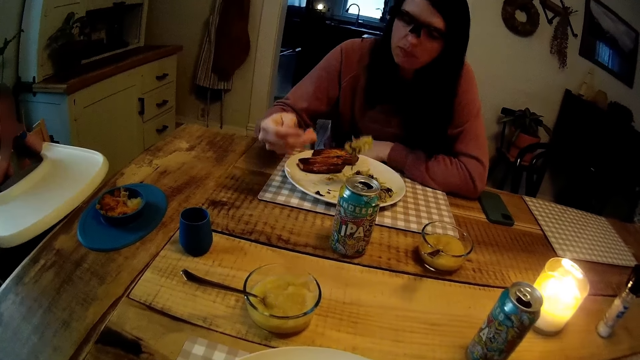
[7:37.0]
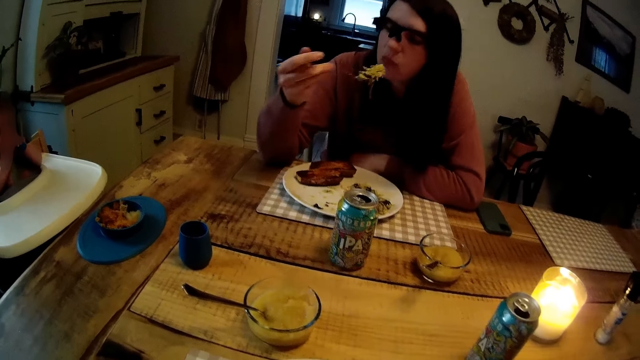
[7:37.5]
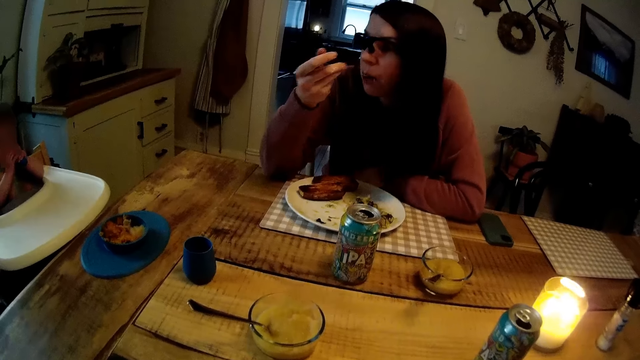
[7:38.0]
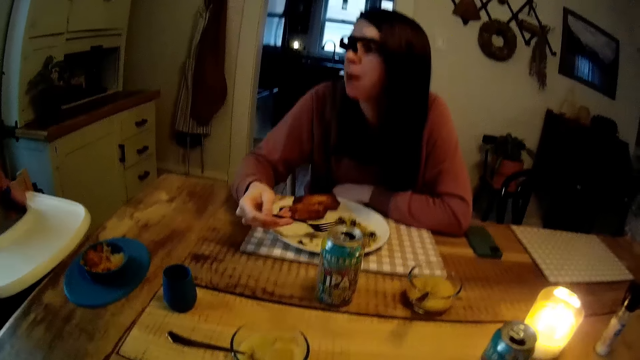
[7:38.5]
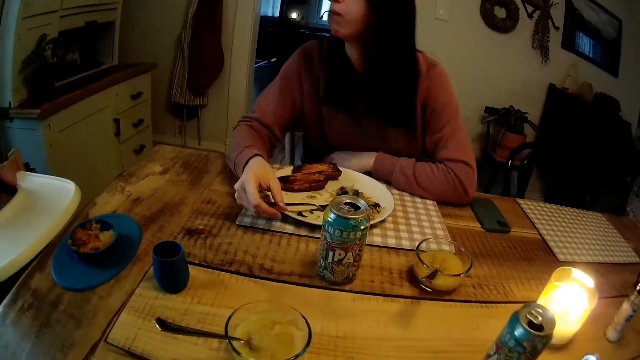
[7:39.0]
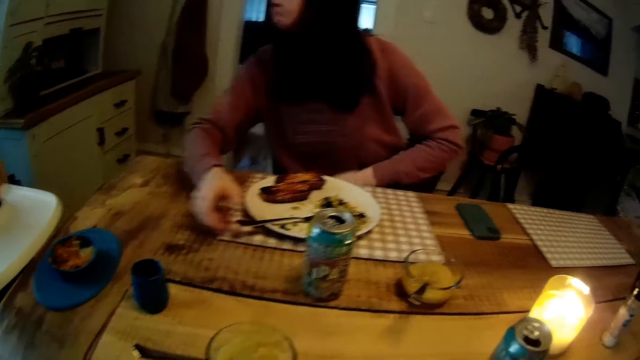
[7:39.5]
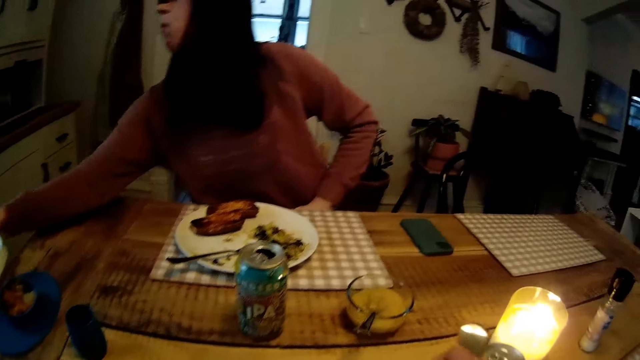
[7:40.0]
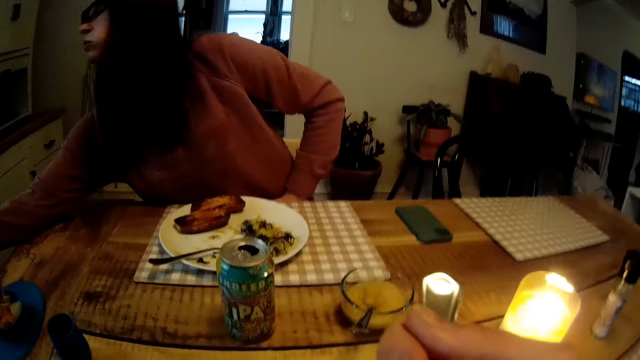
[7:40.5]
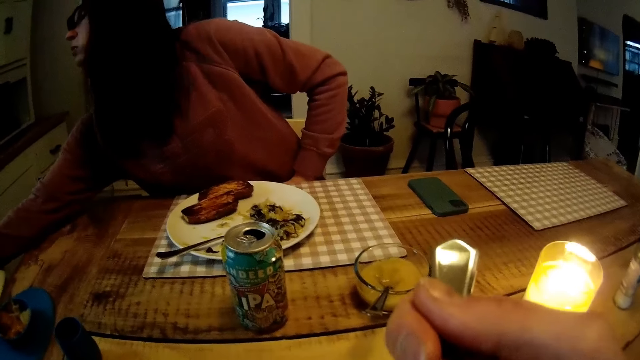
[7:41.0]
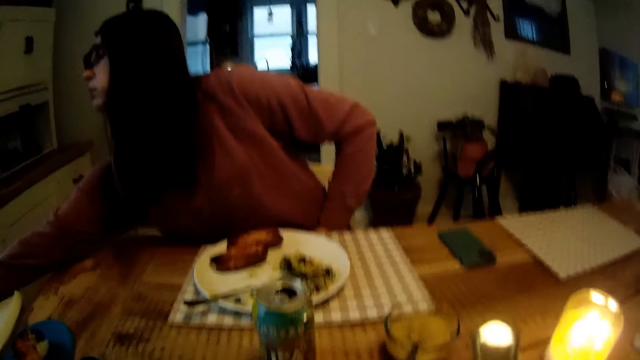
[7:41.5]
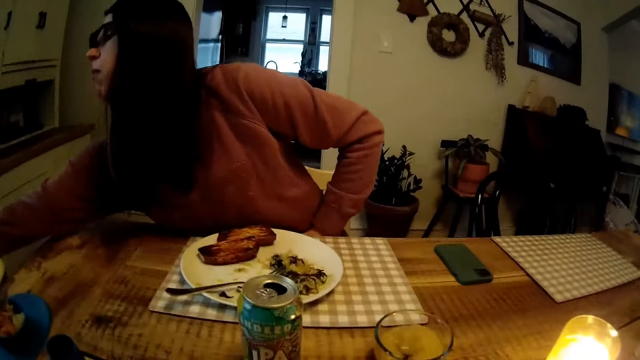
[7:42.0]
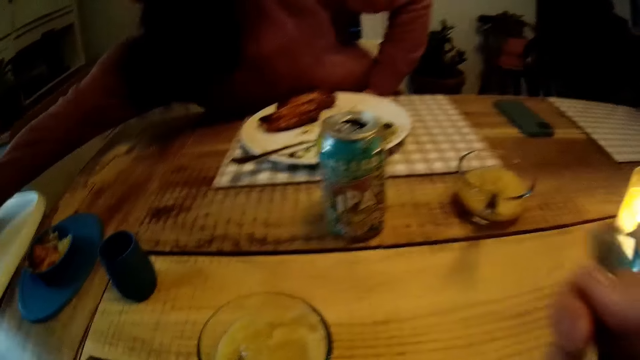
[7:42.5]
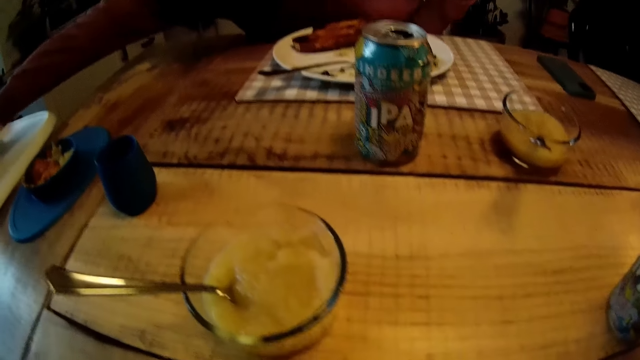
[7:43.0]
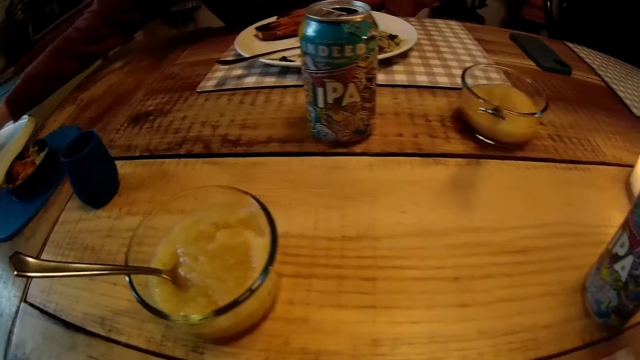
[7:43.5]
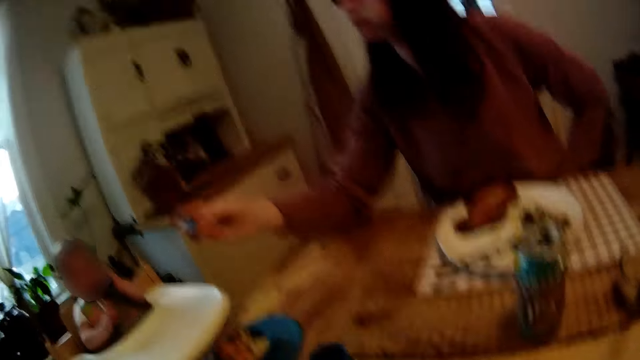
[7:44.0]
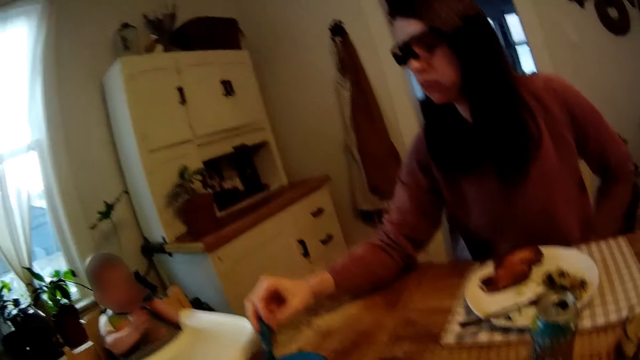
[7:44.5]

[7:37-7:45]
The woman stretches her right hand towards the child. She touches the child. The camera wearer holds a fork with his right hand. The woman picks a baby feeding spoon from the child.

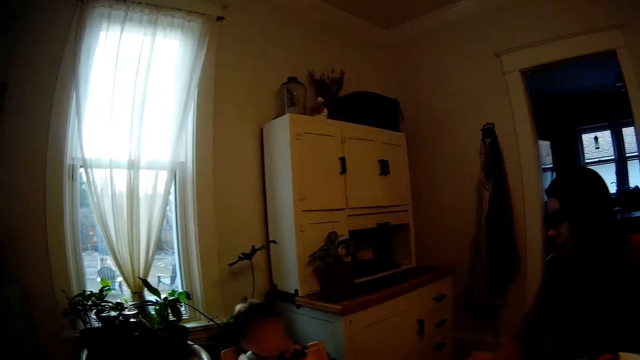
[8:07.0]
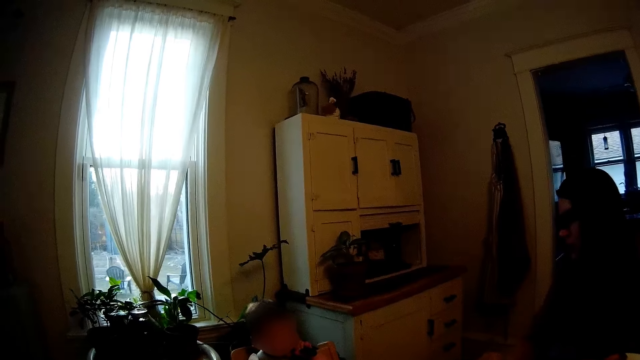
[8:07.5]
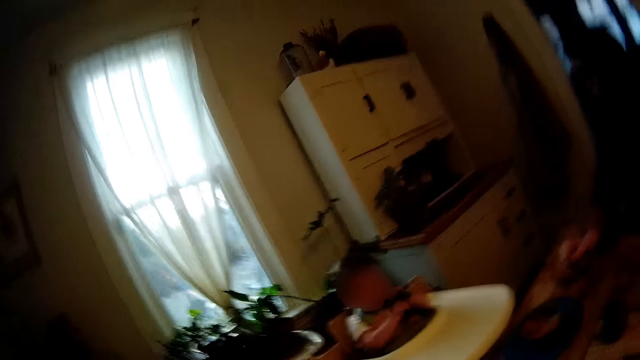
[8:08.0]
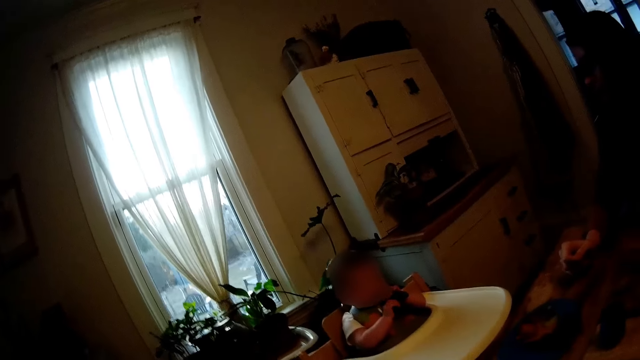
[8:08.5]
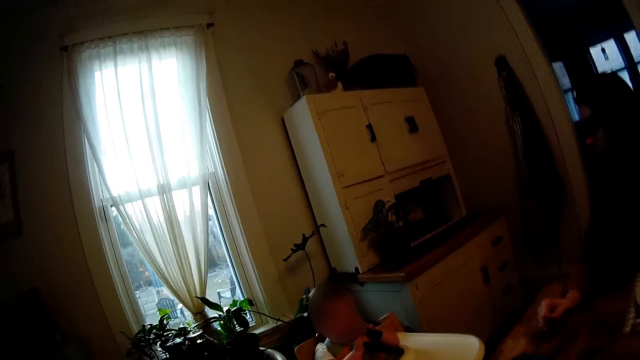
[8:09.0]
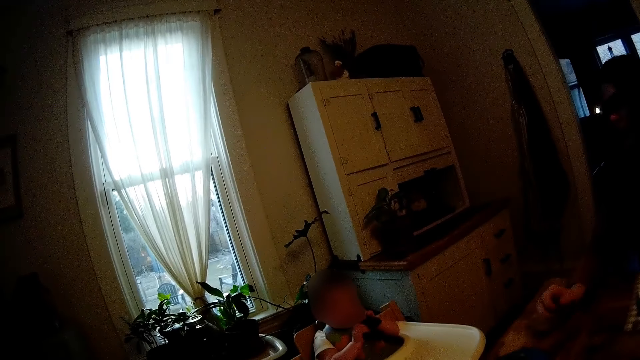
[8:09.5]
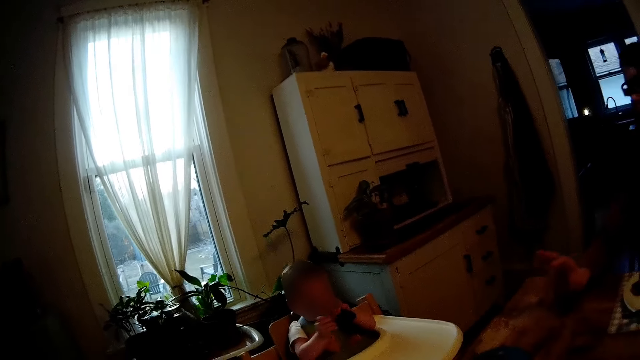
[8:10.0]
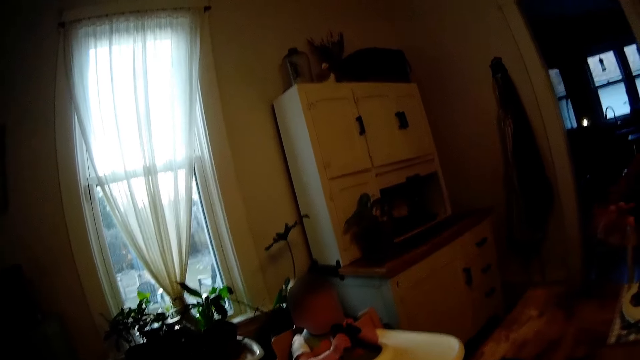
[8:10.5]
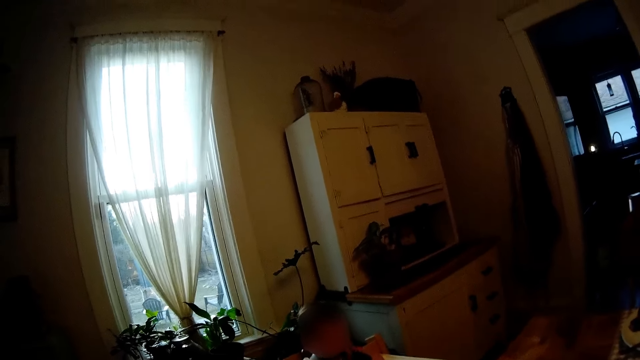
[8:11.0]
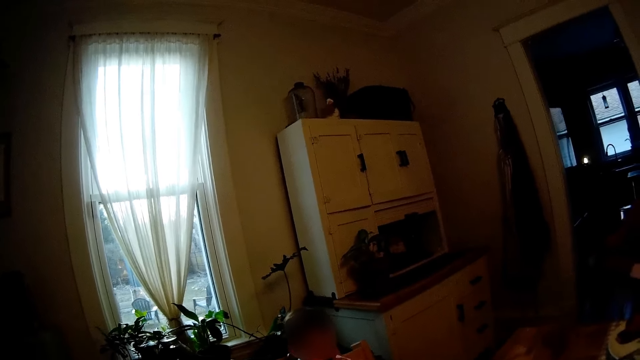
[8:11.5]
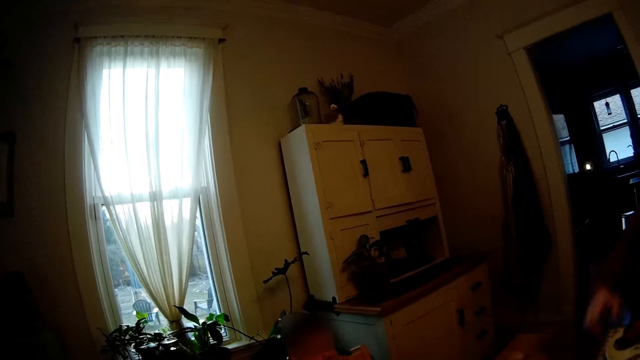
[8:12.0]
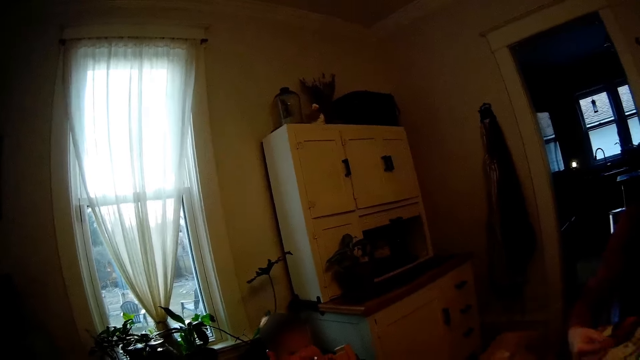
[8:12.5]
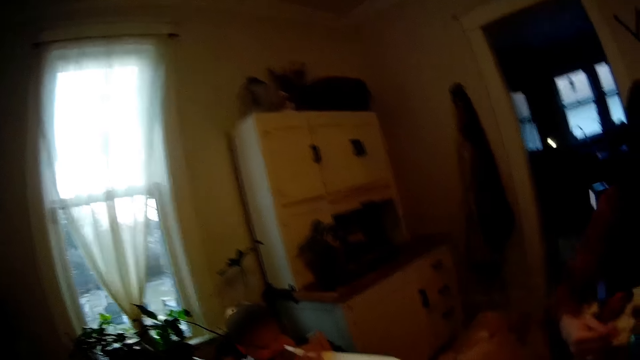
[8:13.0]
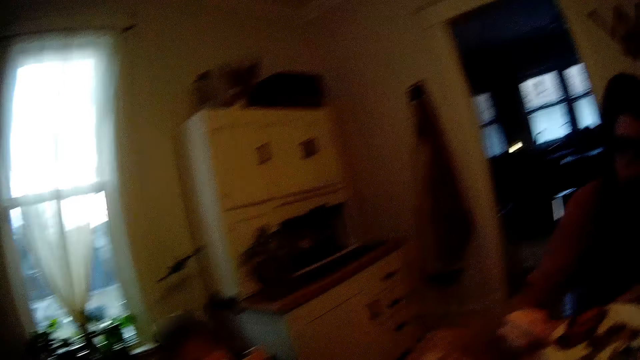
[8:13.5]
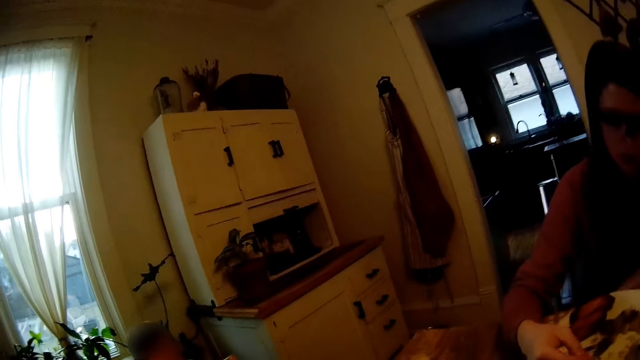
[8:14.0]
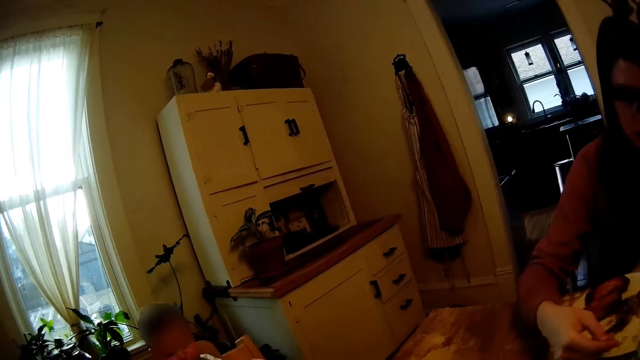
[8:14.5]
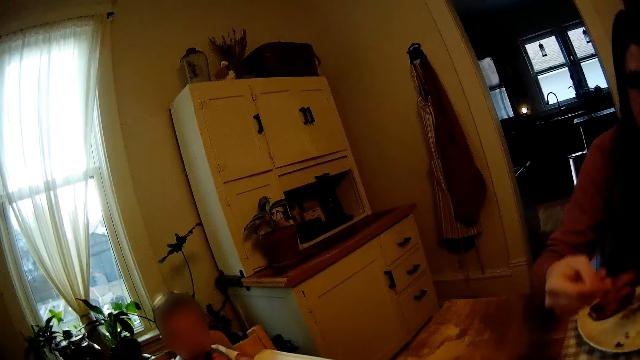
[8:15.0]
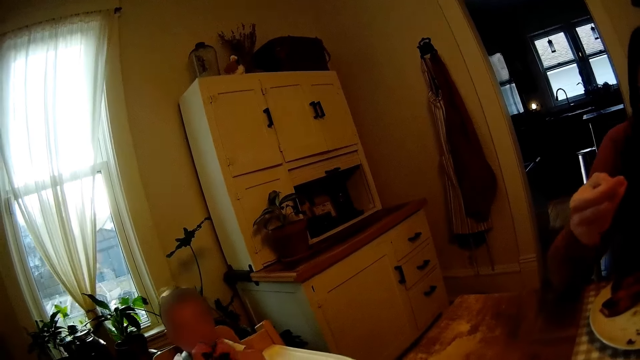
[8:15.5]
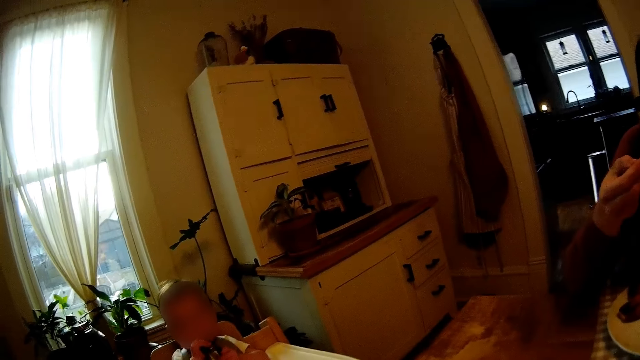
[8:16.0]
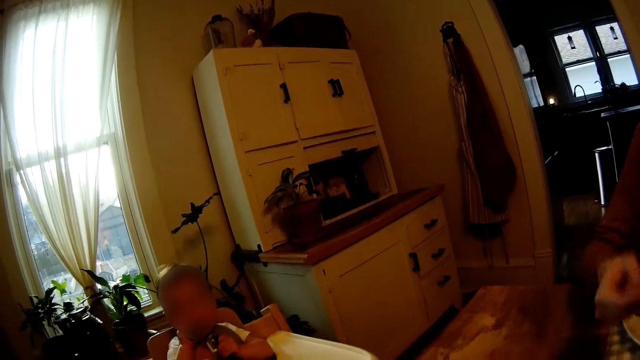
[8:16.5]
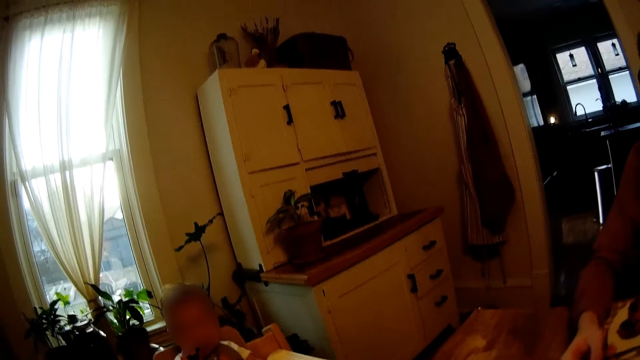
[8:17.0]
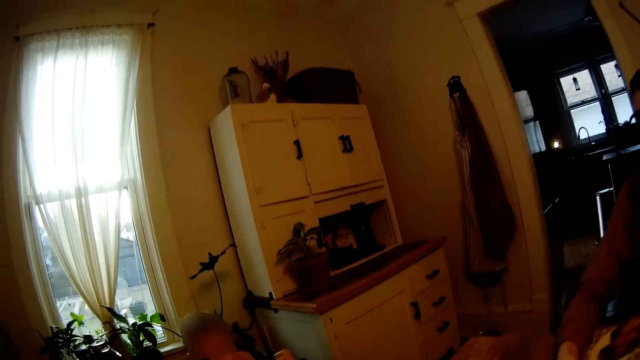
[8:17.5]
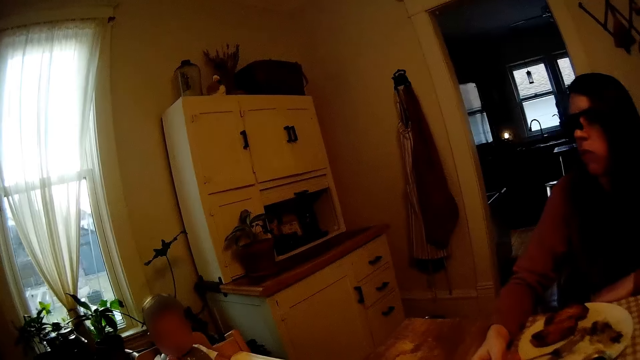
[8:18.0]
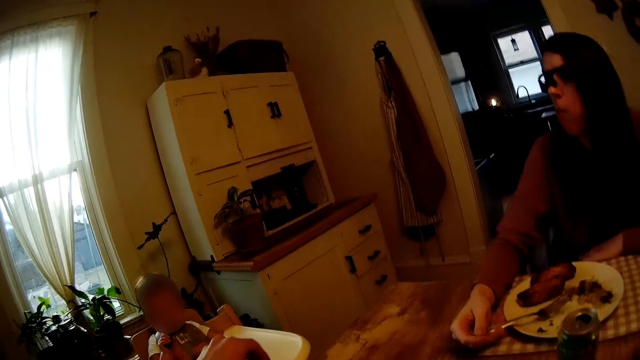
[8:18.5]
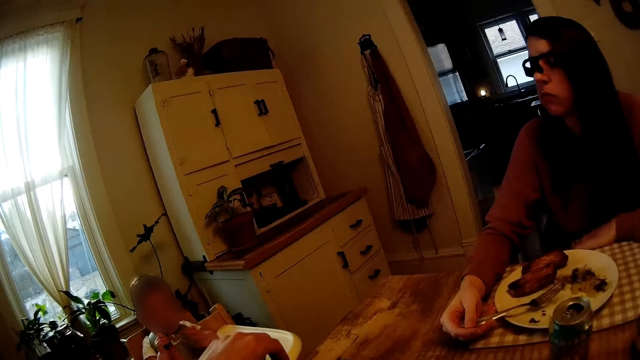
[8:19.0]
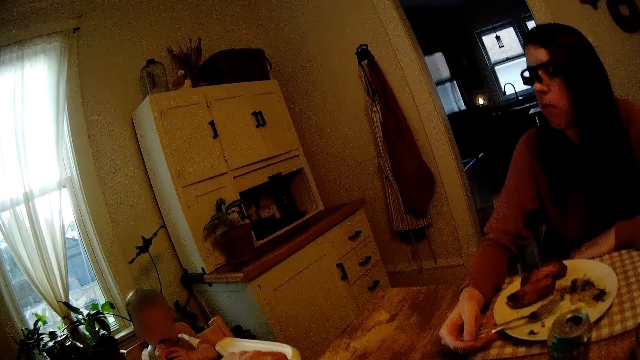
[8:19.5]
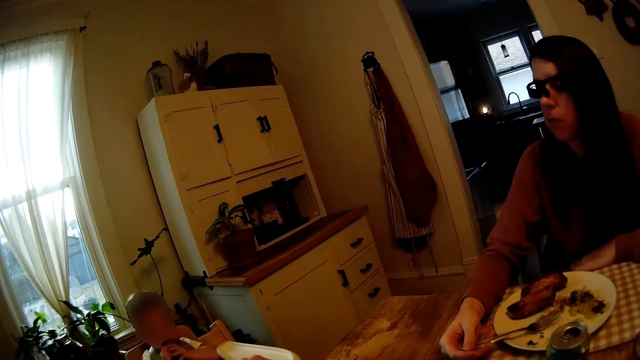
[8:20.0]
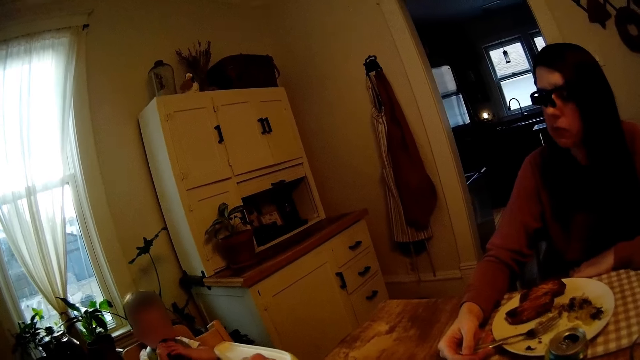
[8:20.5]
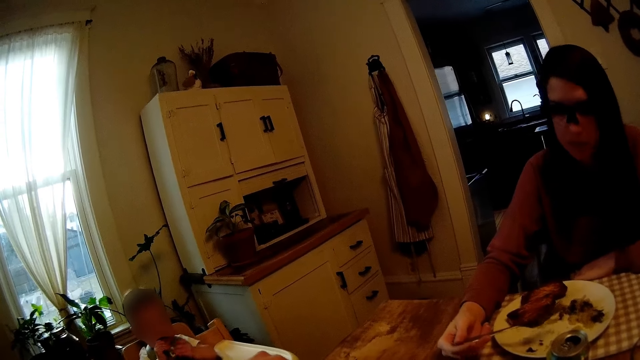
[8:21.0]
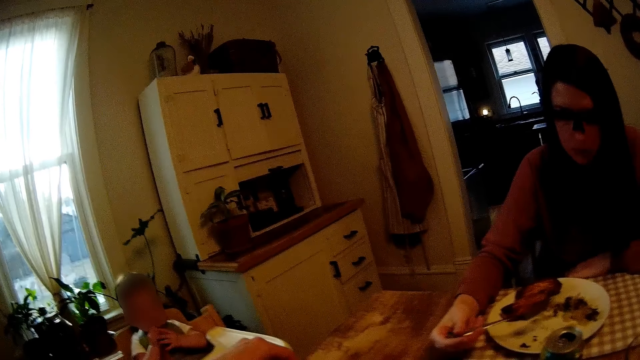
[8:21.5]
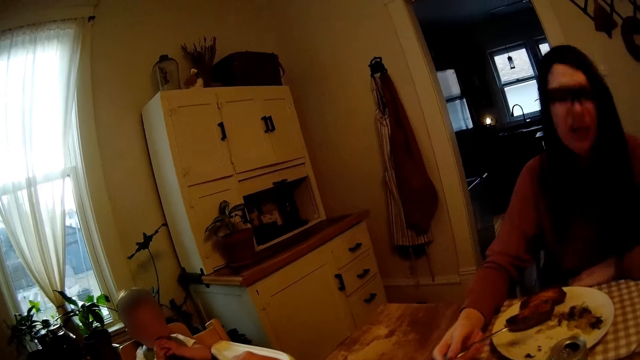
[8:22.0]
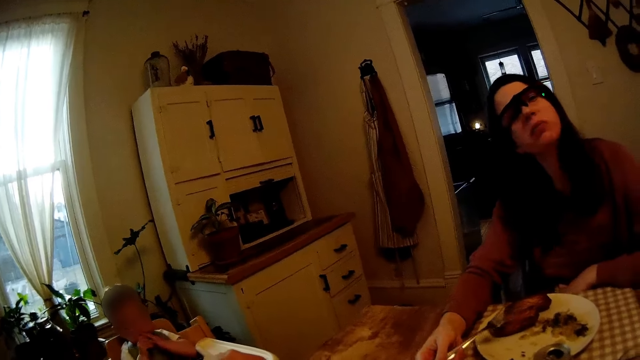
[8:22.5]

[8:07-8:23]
The woman converses with the camera wearer. She eats vegetables from the plate with the fork in her right hand. The camera wearer interacts with the woman. The woman converses with the camera wearer.
